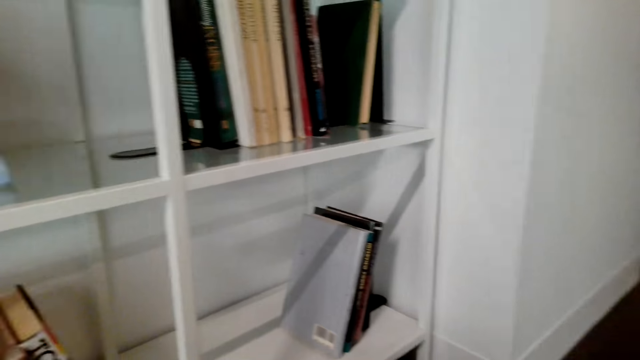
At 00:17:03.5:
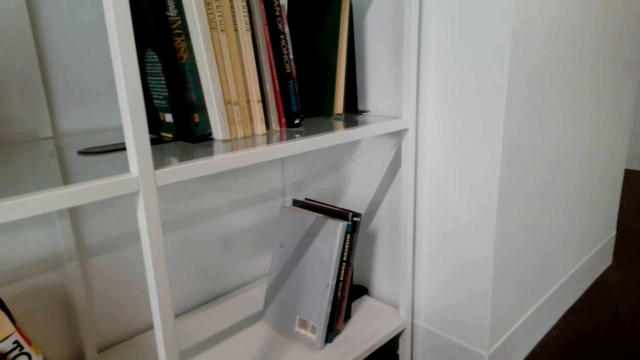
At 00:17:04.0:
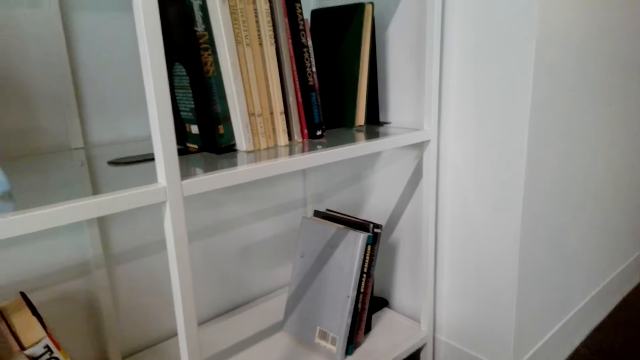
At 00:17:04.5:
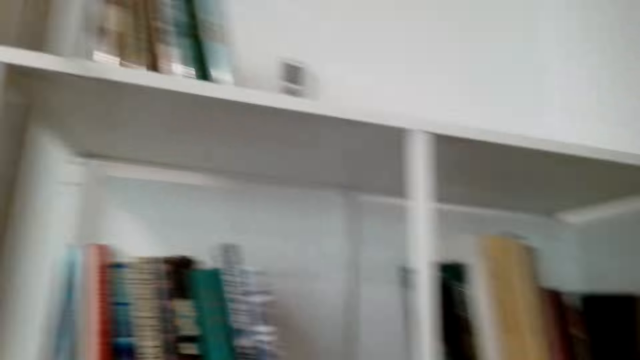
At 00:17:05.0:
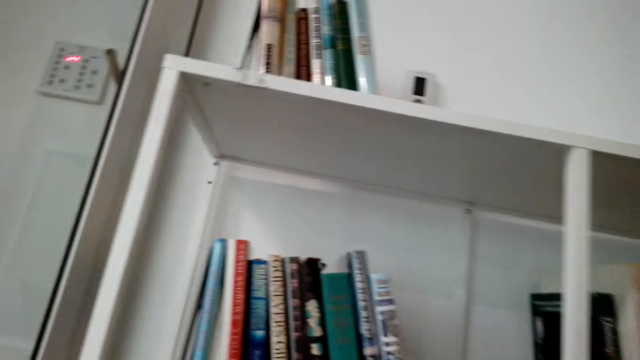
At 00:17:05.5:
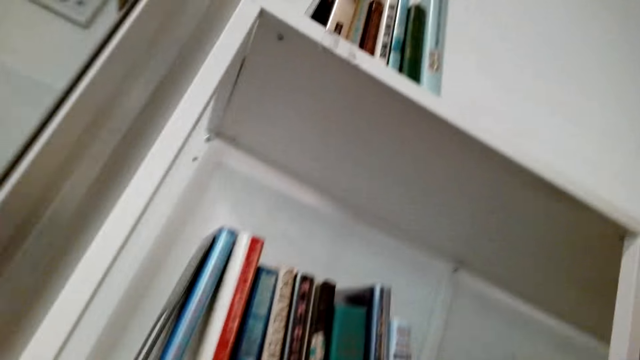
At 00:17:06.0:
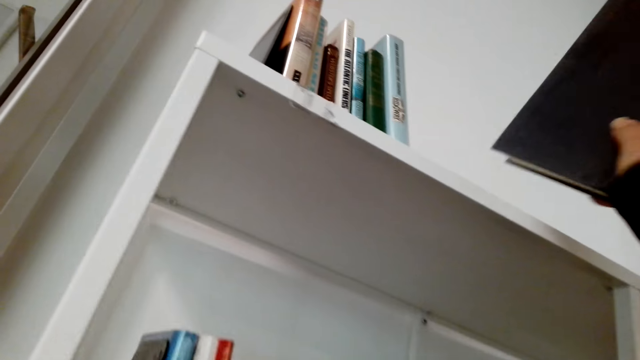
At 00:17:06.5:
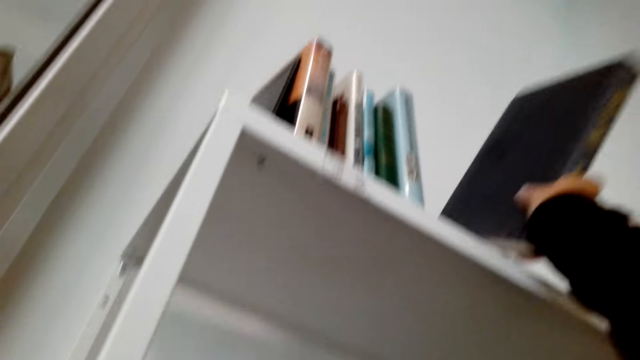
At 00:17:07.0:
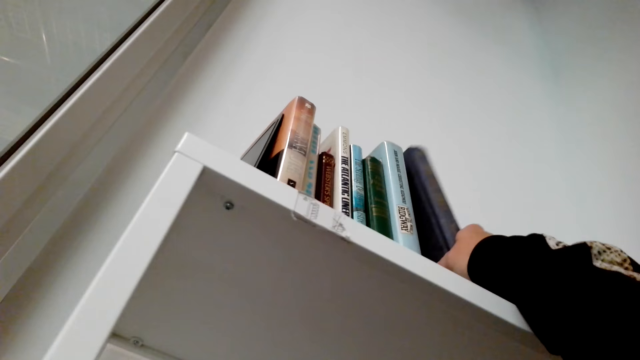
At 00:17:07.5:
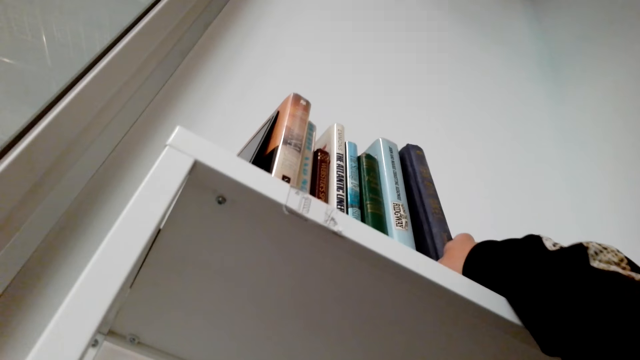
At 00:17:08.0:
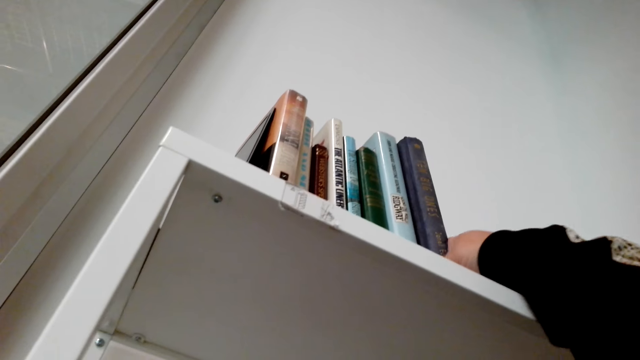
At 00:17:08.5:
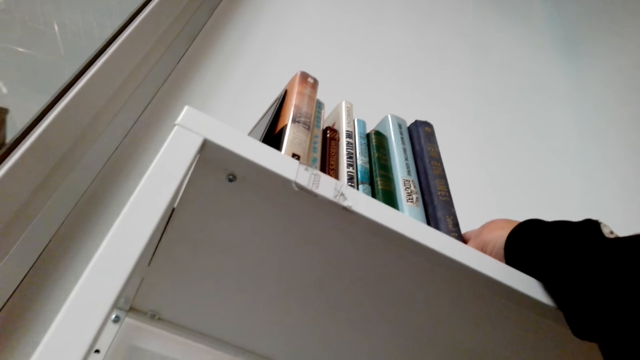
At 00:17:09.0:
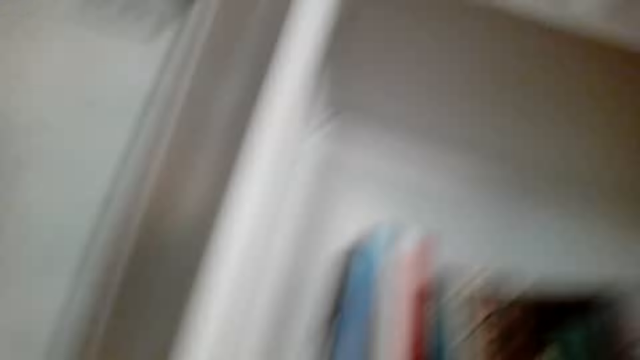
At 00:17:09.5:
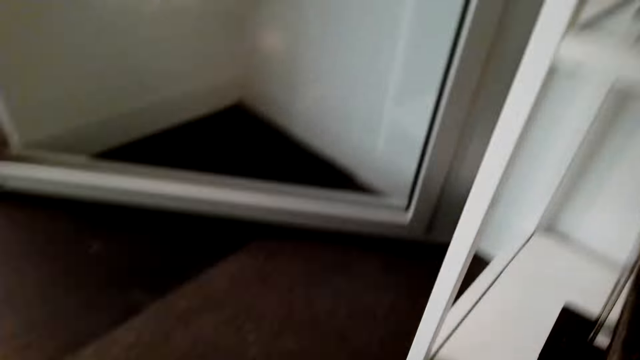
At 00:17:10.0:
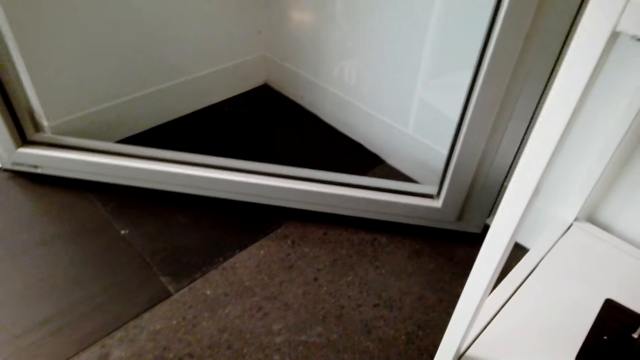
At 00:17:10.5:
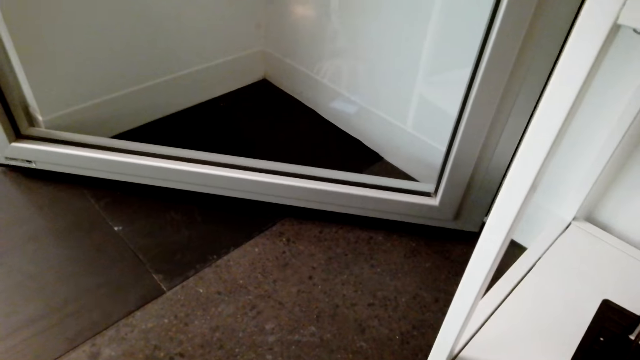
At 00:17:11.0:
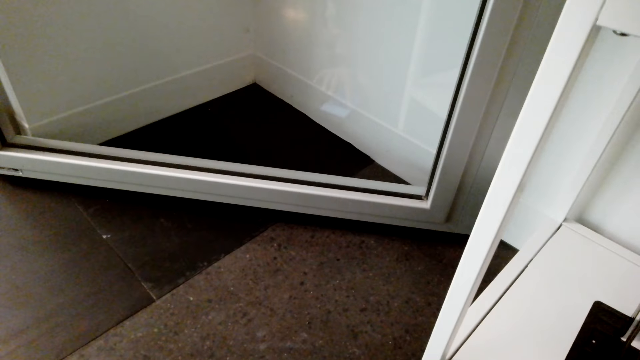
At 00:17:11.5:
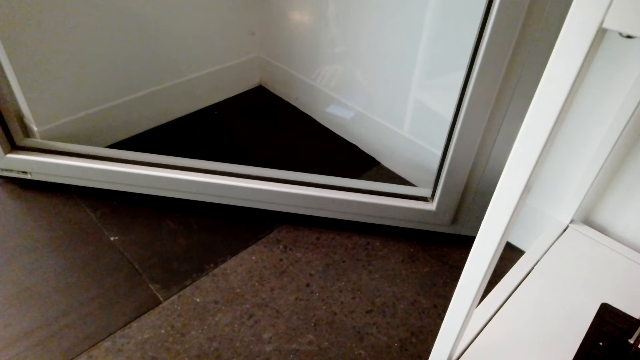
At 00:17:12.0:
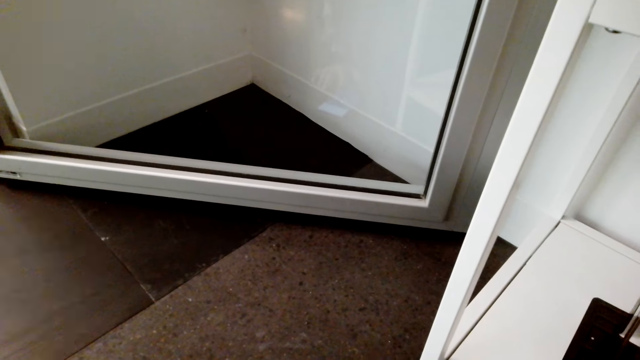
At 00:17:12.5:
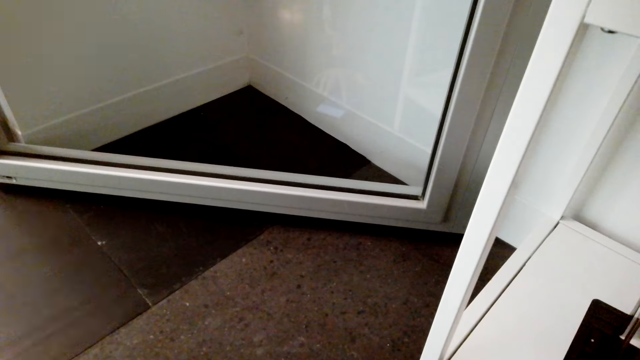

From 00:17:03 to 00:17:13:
The camera wearer talks. They put a book in the shelf. They stare around the house.

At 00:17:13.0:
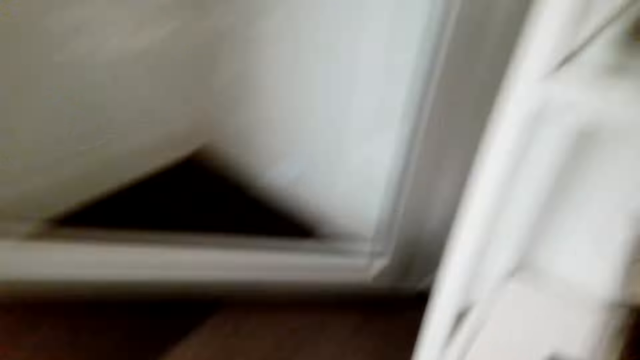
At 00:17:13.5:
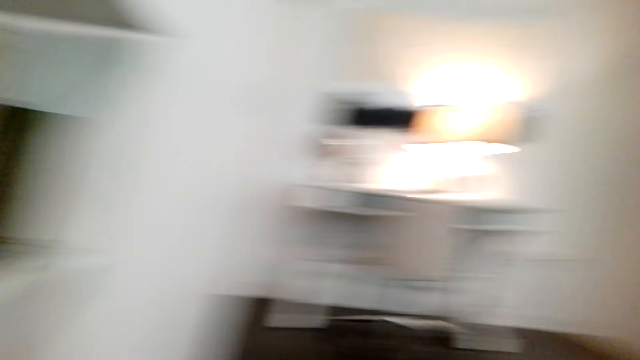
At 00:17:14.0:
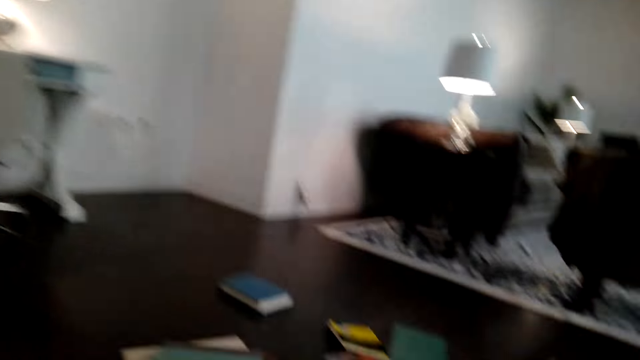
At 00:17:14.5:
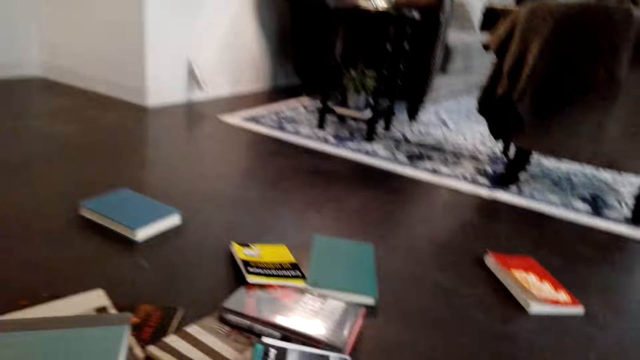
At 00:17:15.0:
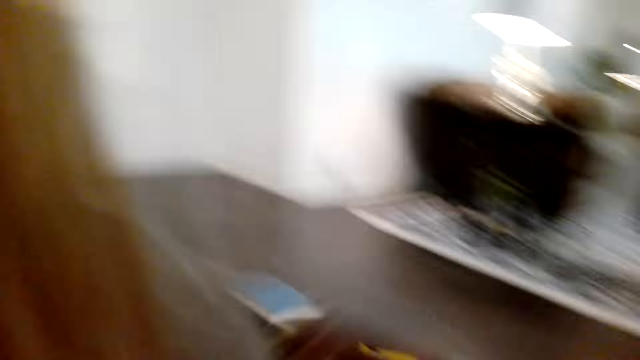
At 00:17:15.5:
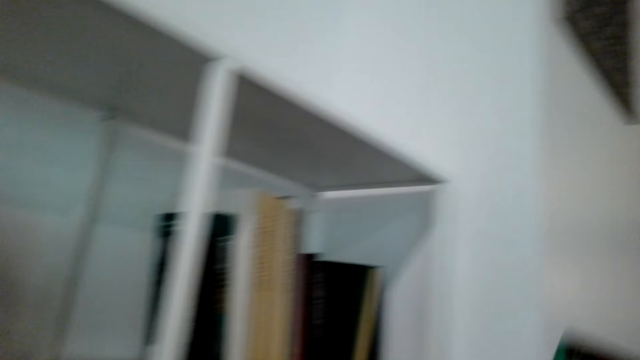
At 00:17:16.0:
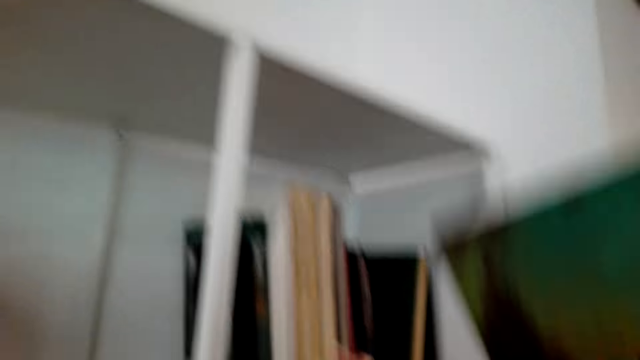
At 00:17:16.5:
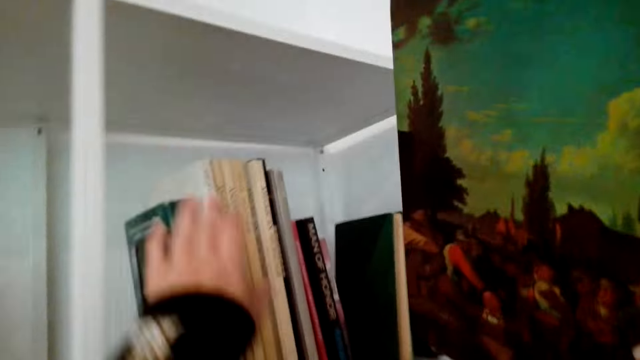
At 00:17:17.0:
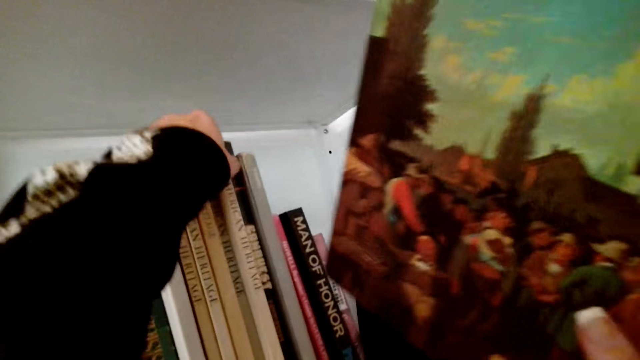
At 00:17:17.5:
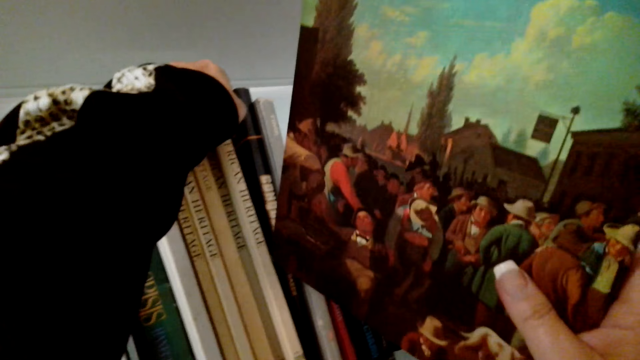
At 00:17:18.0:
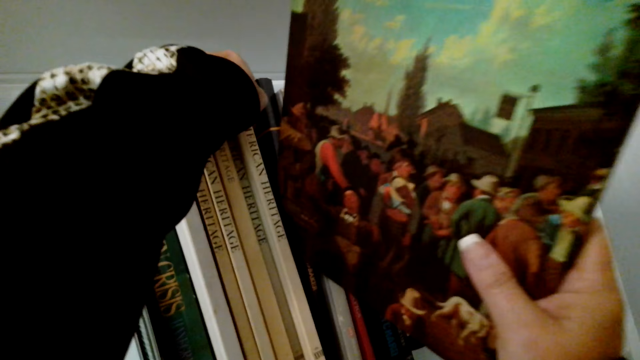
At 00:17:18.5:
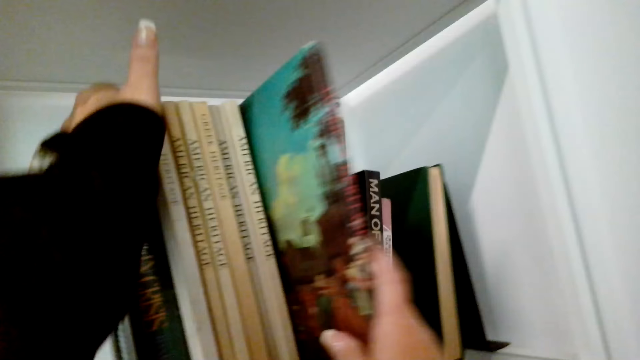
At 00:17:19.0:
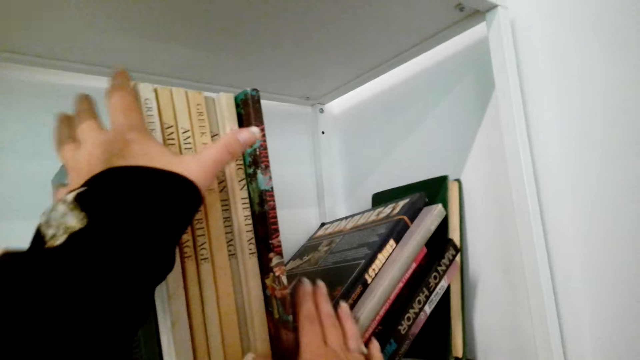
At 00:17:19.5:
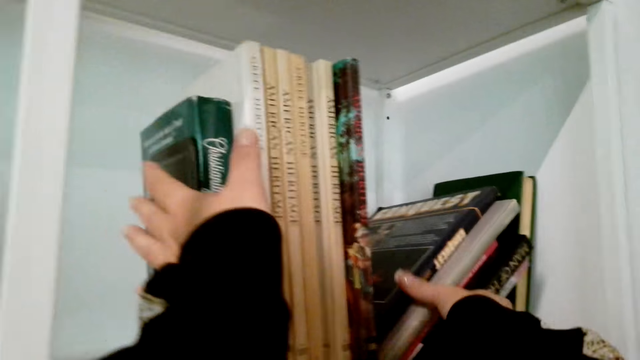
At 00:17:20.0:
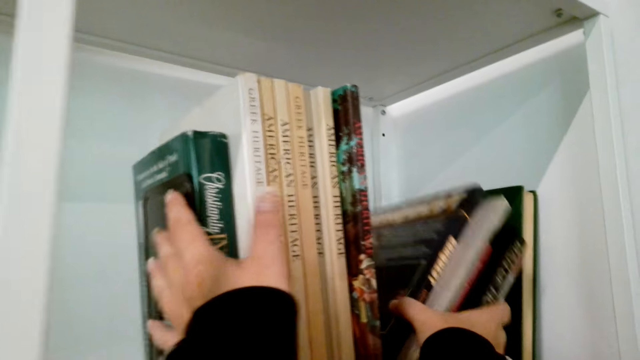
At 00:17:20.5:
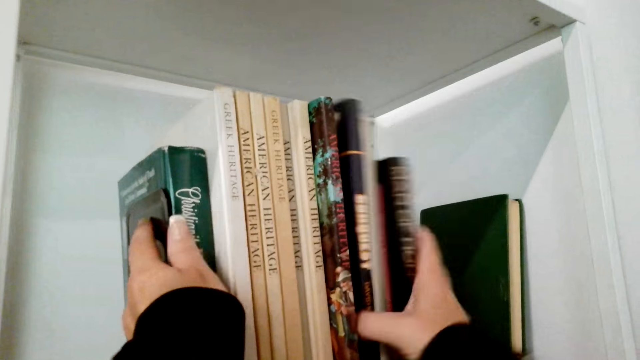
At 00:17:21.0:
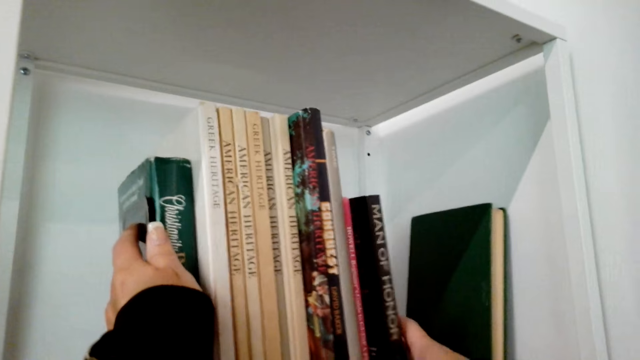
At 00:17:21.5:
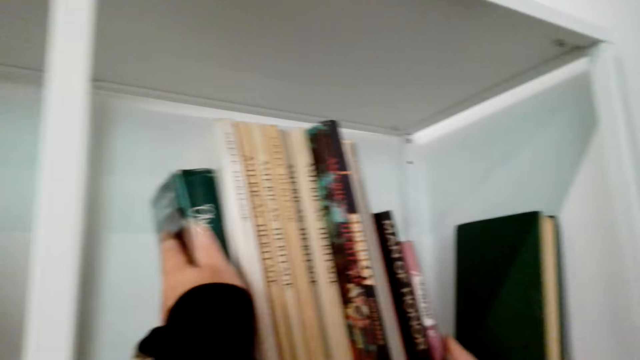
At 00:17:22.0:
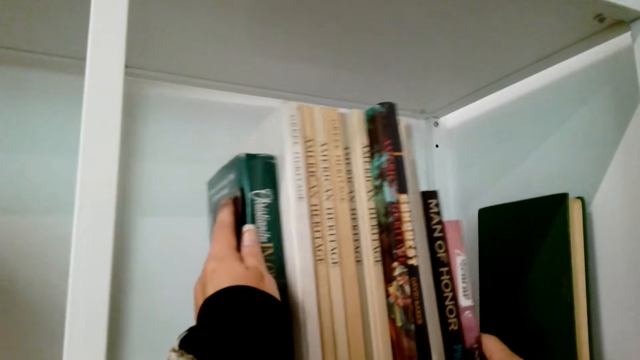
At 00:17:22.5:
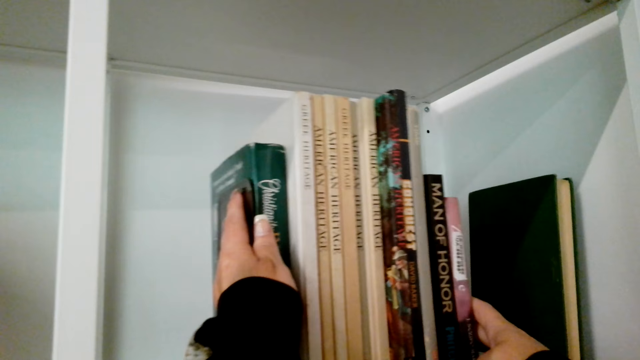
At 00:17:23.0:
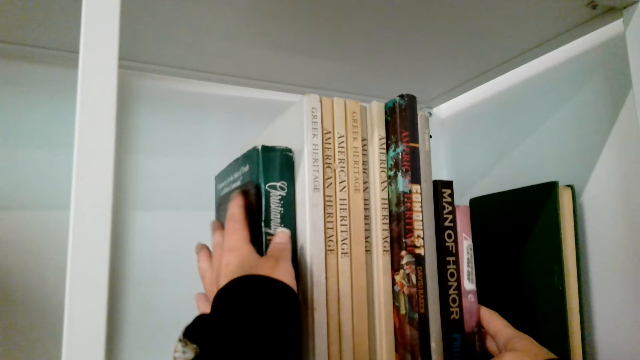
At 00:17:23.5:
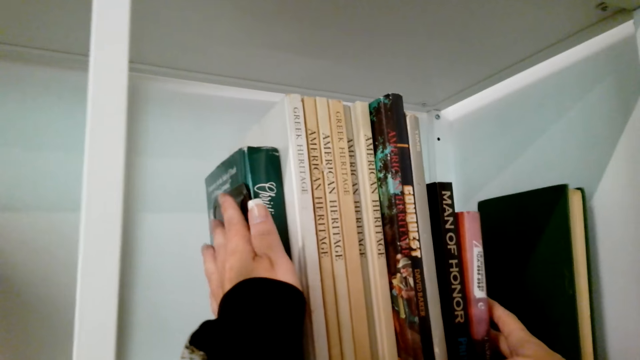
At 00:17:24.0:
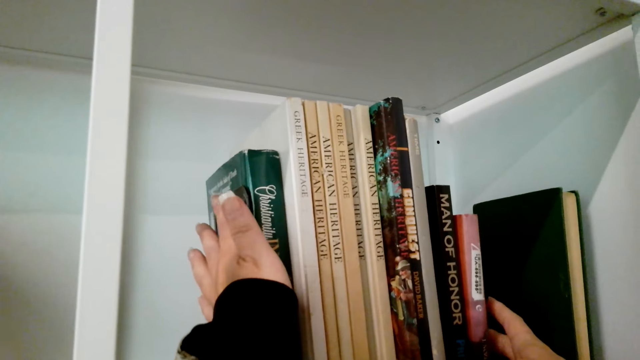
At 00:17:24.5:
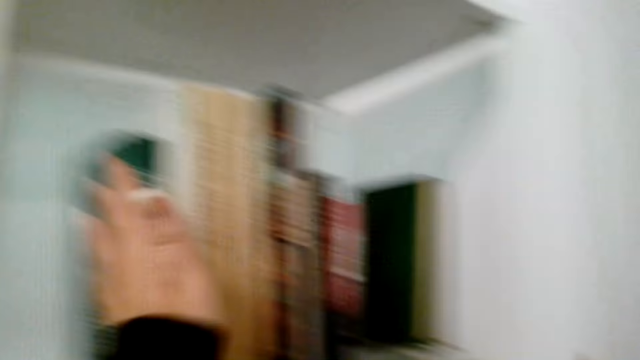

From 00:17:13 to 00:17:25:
The camera wearer talks. They pick books from the floor. They arrange the books in the shelves. They pick books.
